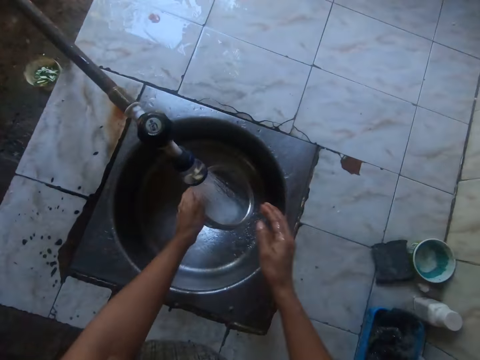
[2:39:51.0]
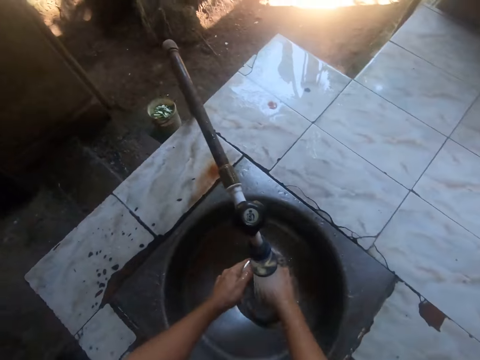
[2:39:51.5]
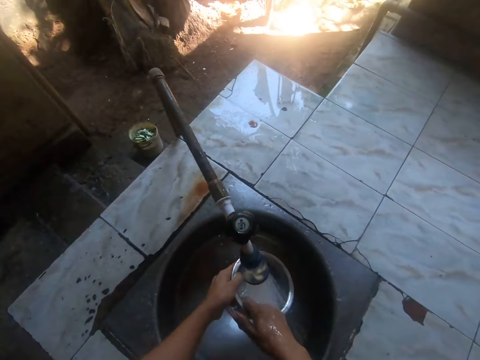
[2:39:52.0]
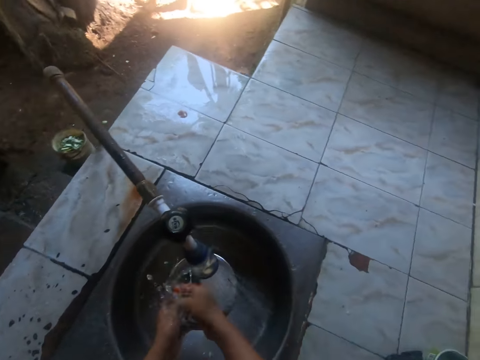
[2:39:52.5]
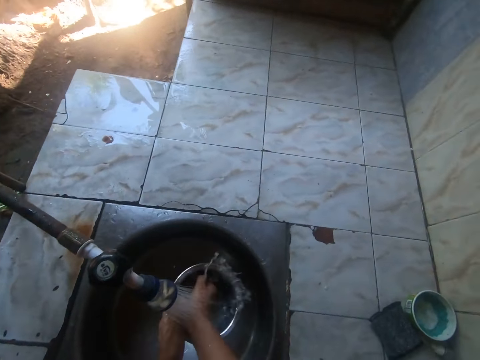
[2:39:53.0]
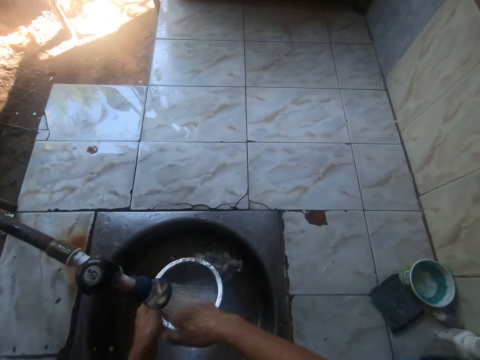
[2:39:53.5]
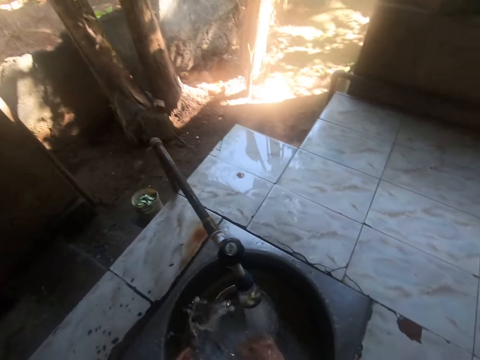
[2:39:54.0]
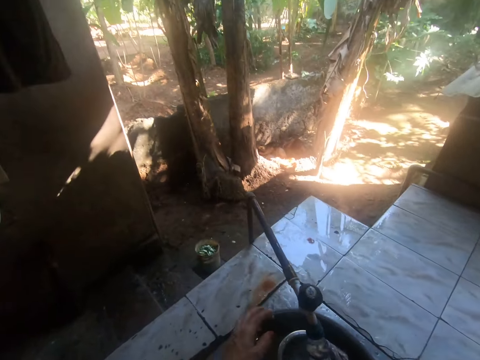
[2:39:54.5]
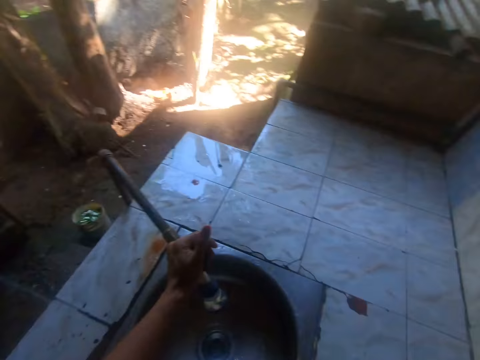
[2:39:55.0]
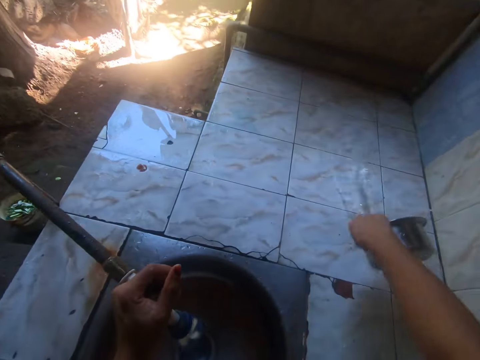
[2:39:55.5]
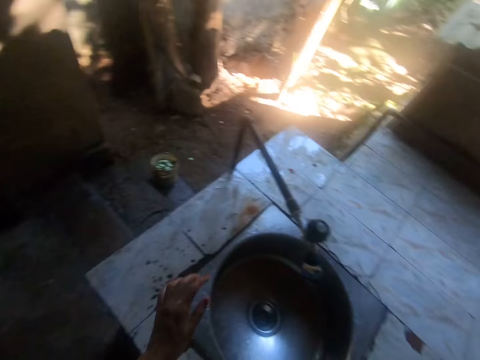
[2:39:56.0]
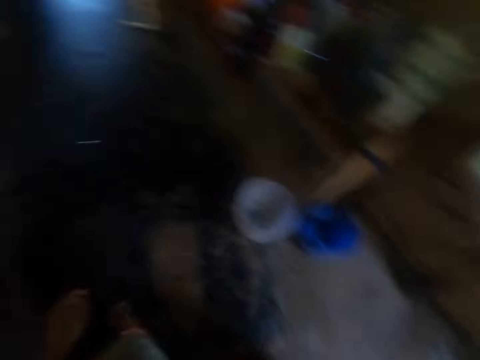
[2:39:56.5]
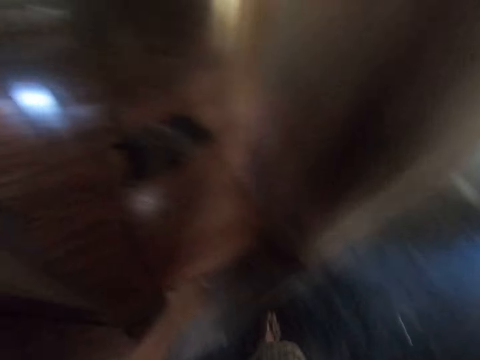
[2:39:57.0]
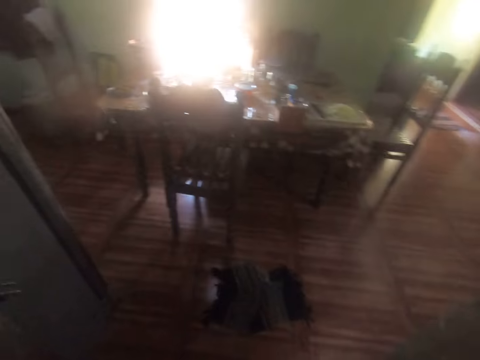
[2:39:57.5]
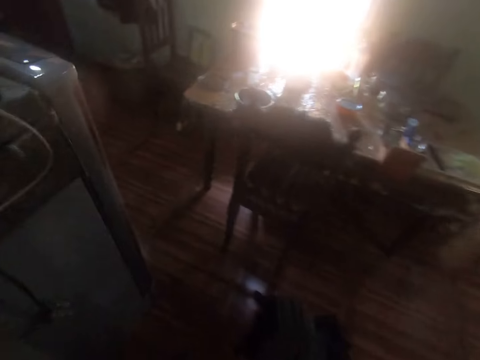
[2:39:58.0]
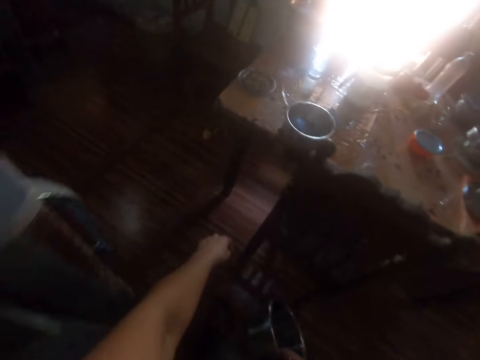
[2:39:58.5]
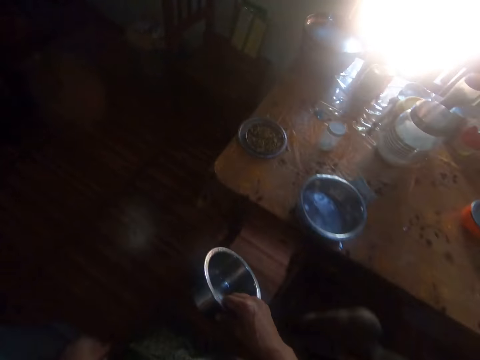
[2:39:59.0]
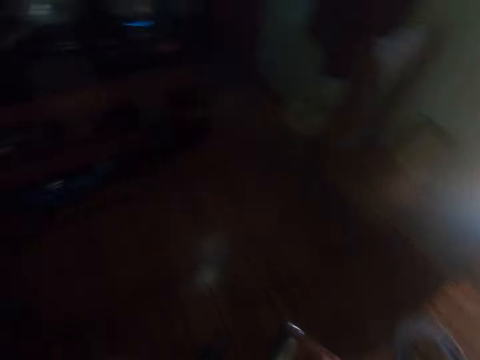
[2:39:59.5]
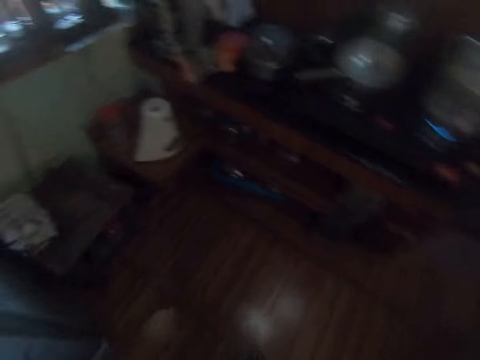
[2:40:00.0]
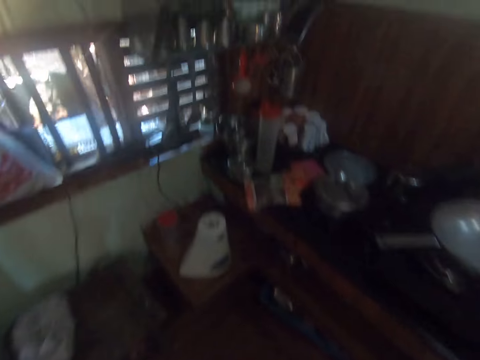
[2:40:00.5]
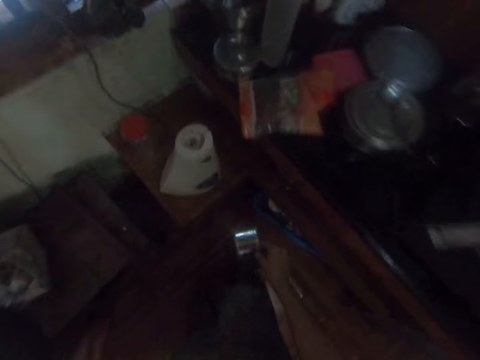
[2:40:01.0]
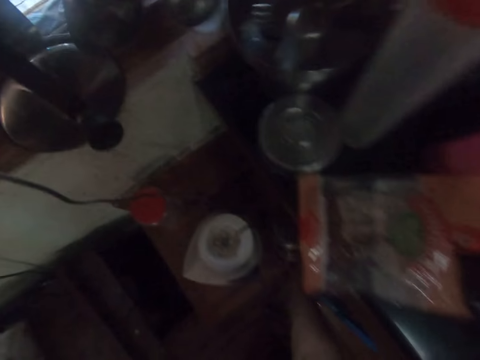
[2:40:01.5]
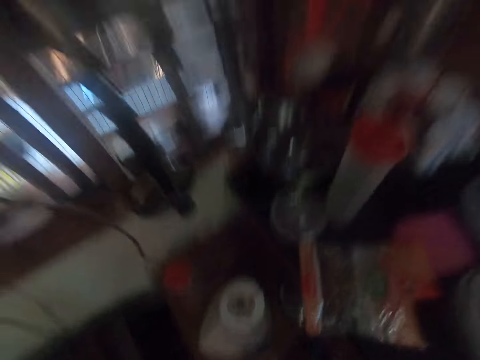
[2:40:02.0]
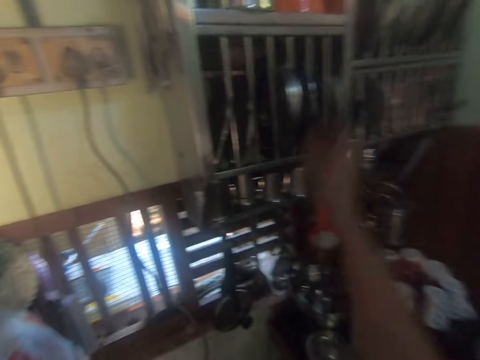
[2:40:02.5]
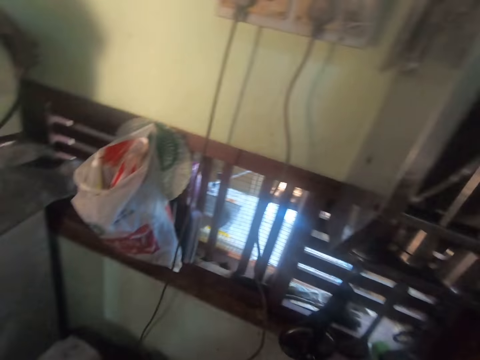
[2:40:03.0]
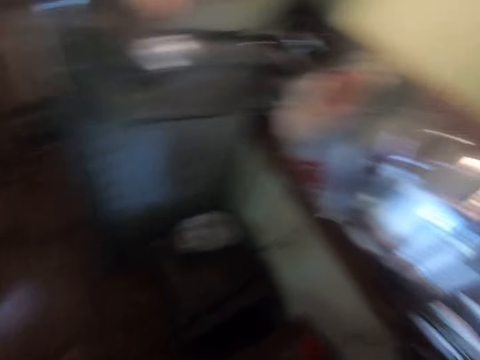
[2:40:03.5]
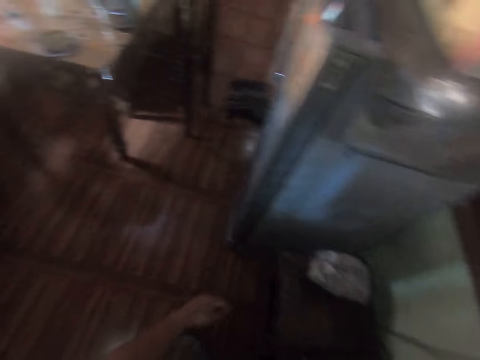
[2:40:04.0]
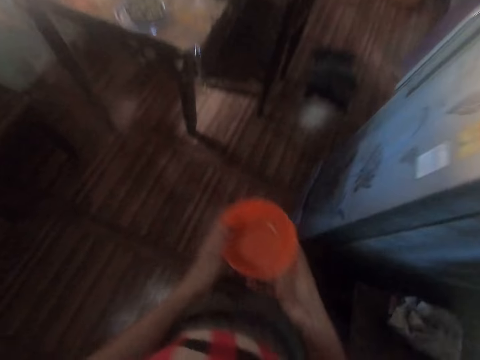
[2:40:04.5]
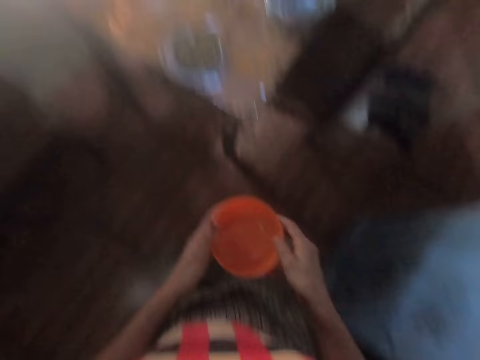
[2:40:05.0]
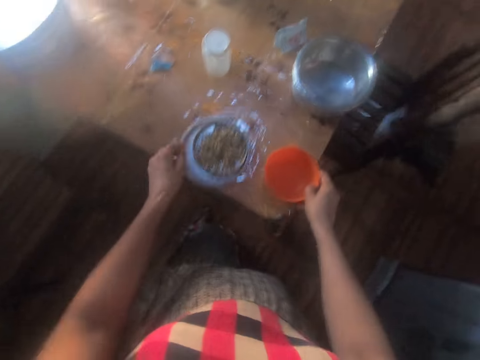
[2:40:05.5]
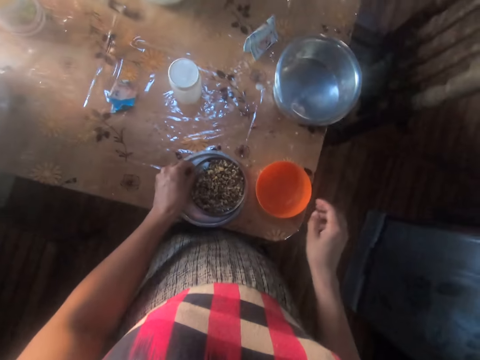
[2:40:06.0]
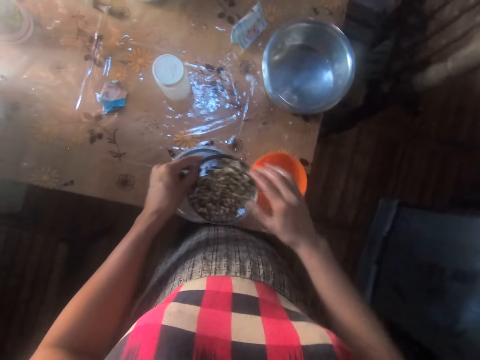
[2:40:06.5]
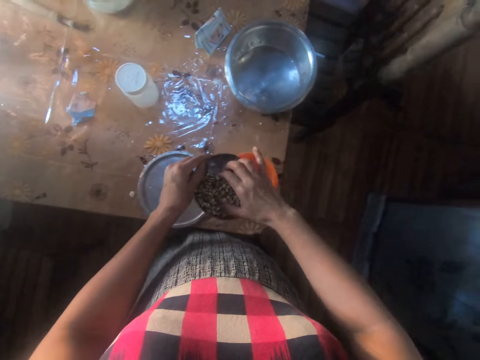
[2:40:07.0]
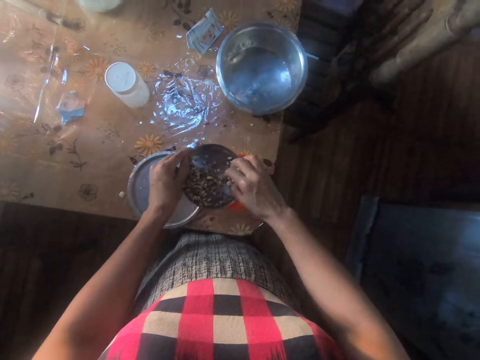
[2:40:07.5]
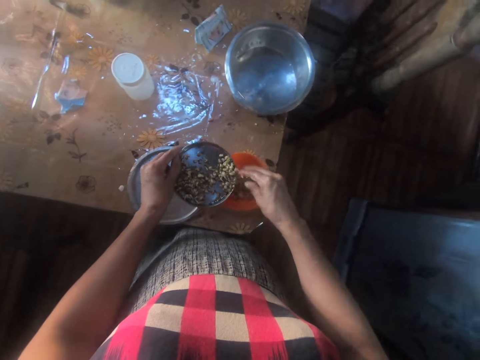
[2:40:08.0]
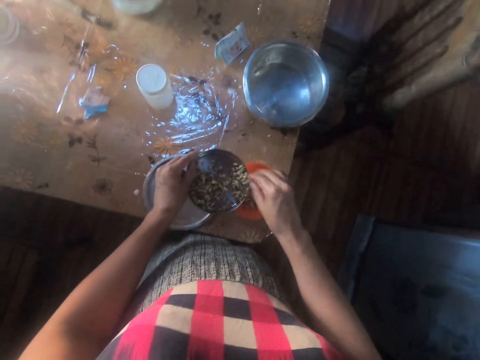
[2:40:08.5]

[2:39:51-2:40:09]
The camera wearer rinses the bowl under the running tap with her hands. She closes the tap. She opens the tap with her left hand. She pours water from the bowl on the slab with her right hand. She walks into the dining room. She places the bowl in her right hand on a table upside down. She picks a plastic bowl from the cutlery holder with her right hand. She goes back to the table. She holds the bowl with her hands. She places the bowl on the table with her right hand. She picks the plate from a lid on the table with her left hand. She moves some peas from the plate in her left hand into the bowl on the table with her right hand.

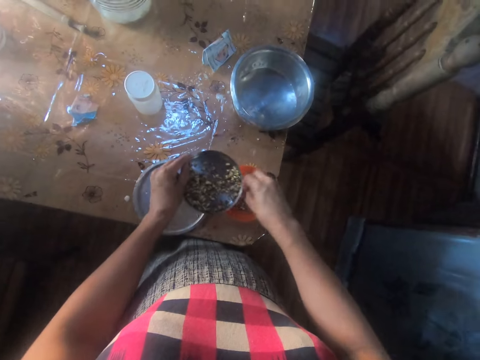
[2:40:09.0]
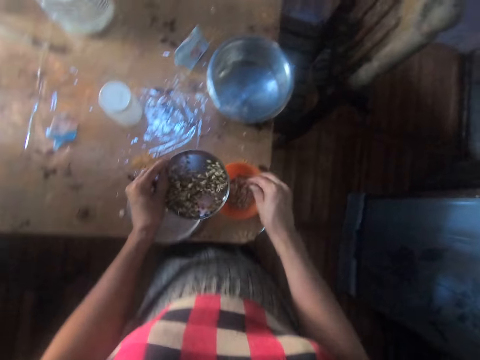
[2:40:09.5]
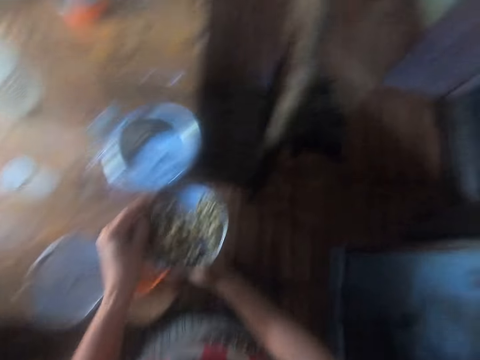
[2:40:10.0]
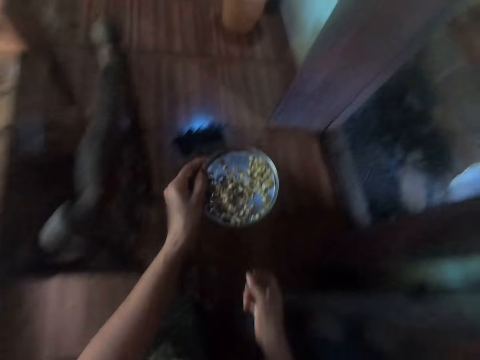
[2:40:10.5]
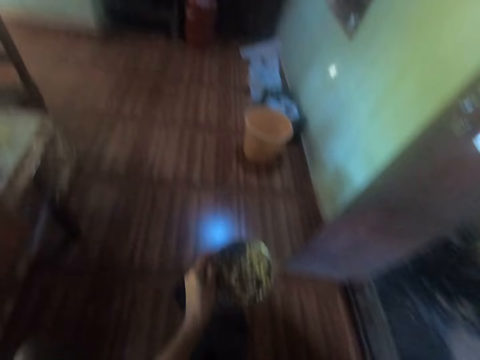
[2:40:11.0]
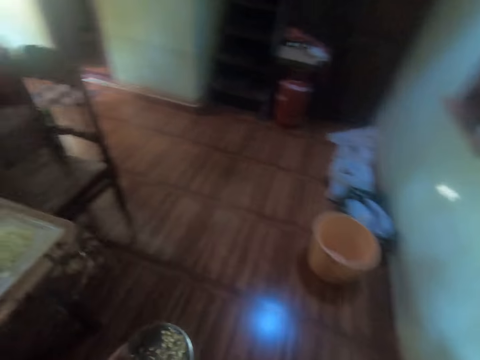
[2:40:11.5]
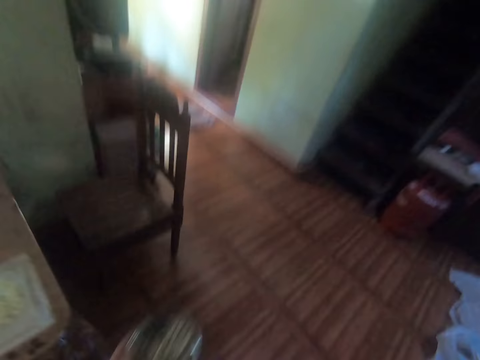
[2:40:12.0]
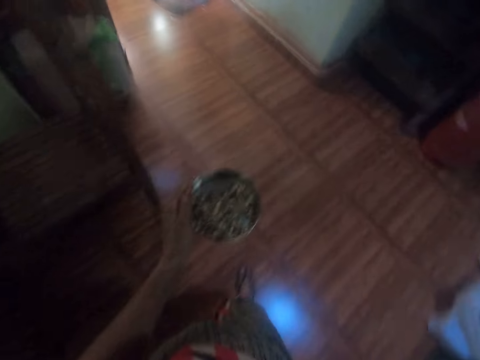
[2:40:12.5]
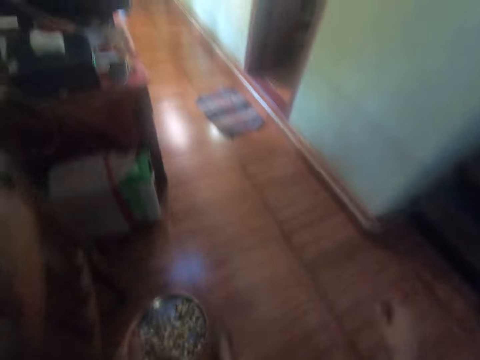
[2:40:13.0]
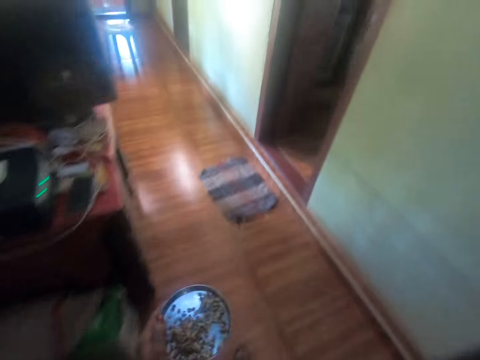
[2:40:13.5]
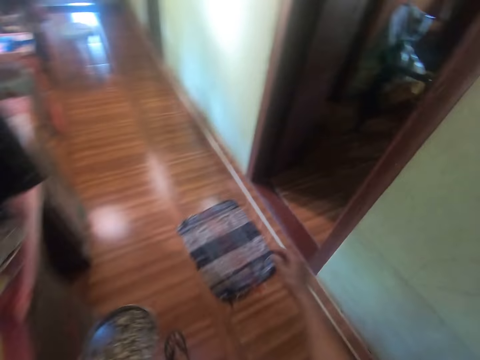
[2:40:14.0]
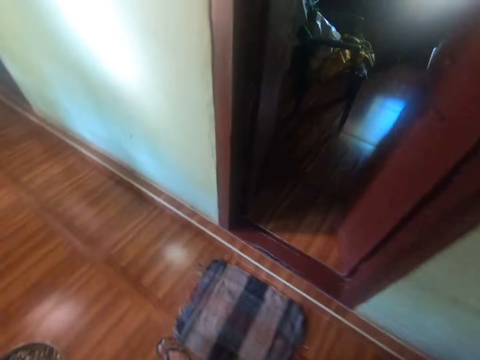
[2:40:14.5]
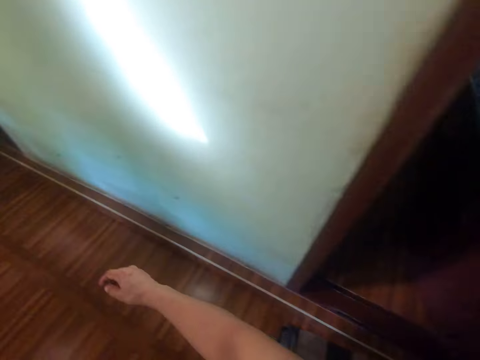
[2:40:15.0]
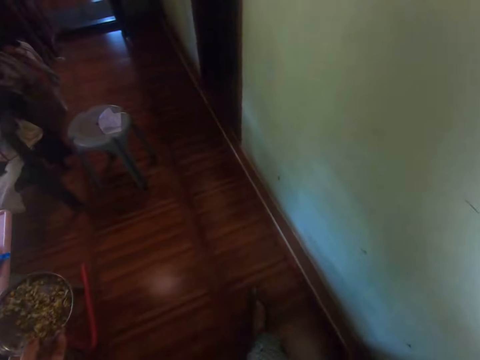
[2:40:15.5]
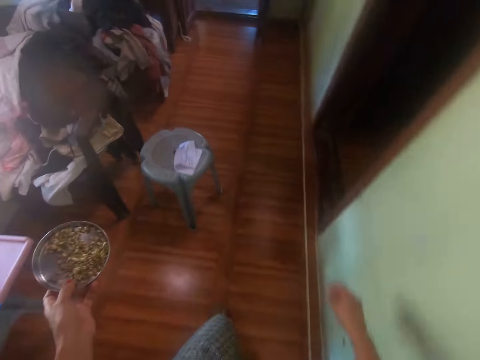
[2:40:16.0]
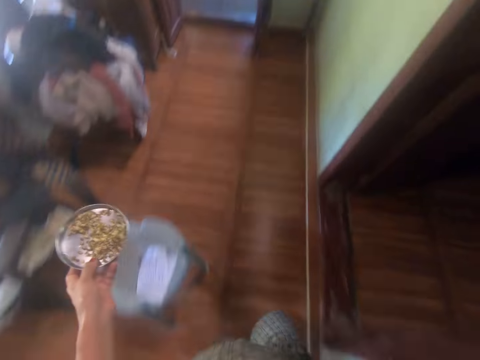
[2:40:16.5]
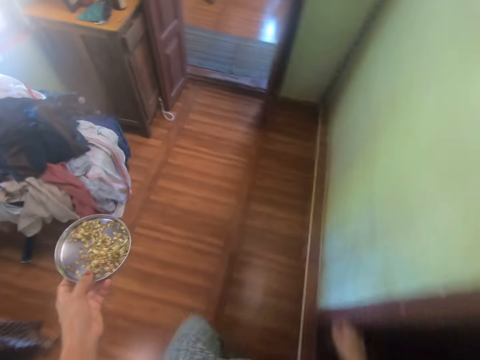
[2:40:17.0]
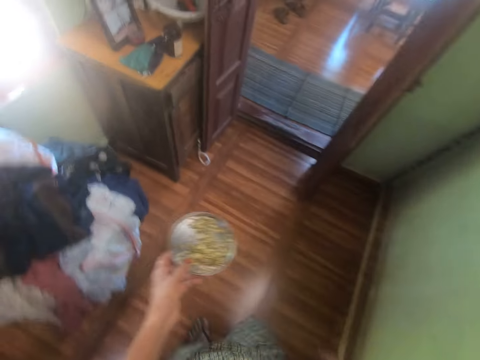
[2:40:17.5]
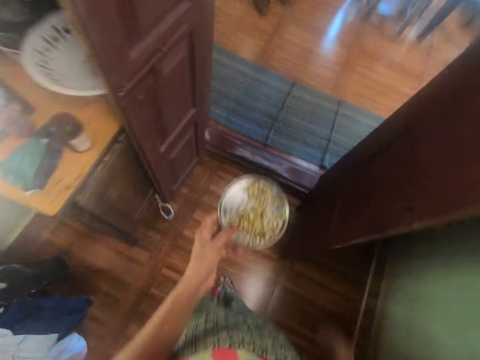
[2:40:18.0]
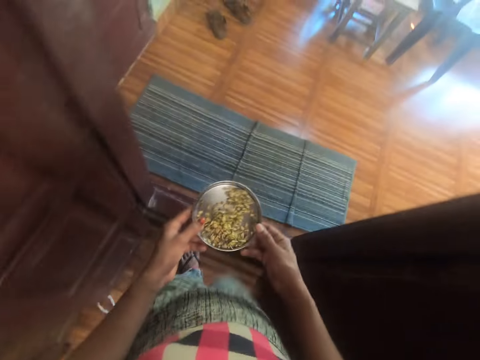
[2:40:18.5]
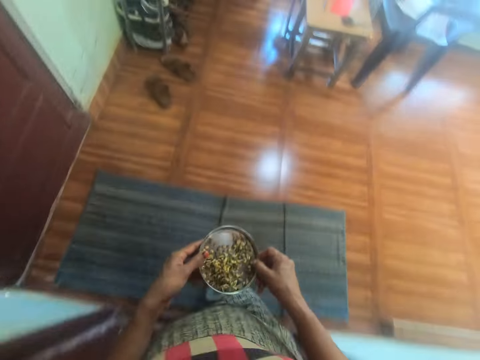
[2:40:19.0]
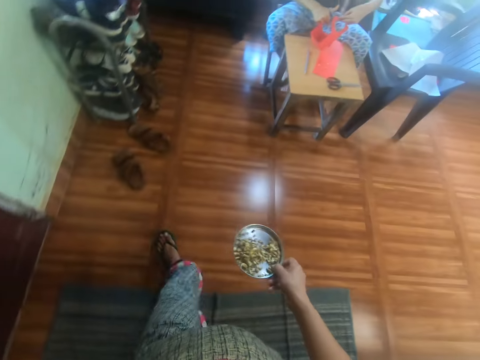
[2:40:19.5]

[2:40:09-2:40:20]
The camera wearer walks to a living room through a corridor with popcorns in the plate. She passes the plate from her left hand to her right hand.
